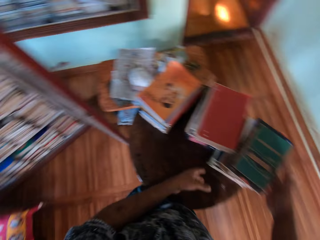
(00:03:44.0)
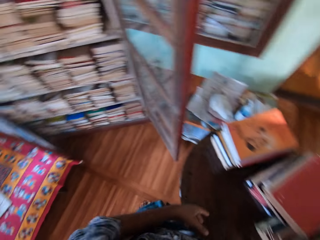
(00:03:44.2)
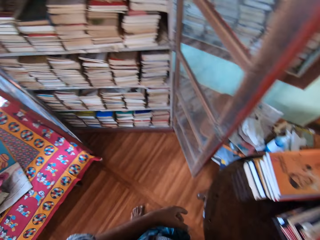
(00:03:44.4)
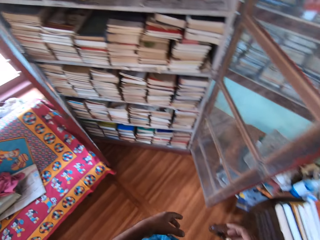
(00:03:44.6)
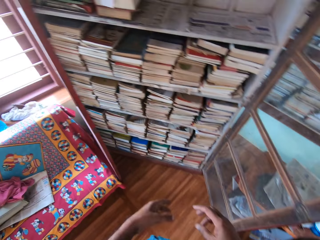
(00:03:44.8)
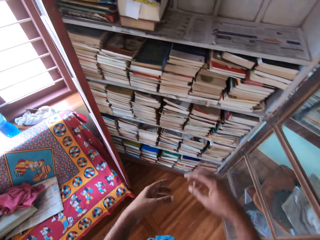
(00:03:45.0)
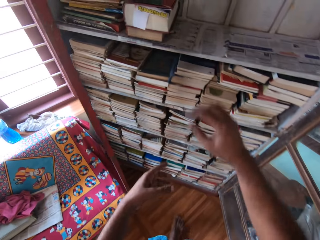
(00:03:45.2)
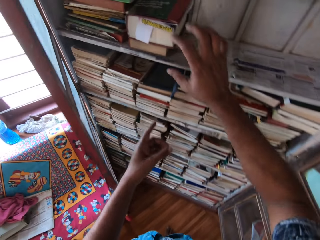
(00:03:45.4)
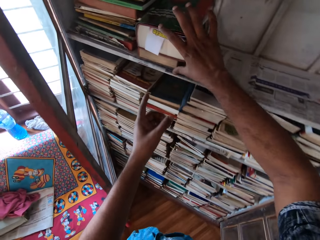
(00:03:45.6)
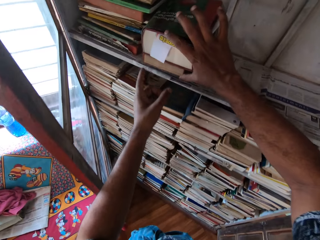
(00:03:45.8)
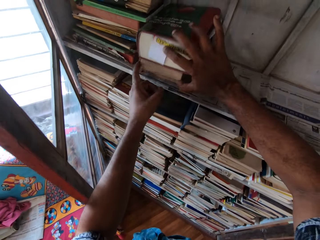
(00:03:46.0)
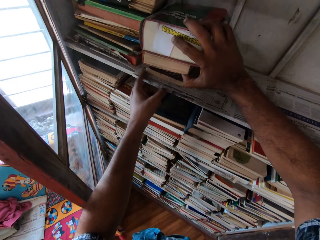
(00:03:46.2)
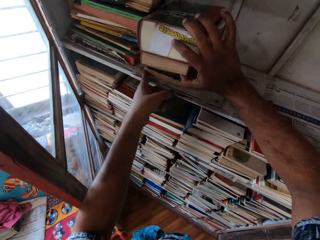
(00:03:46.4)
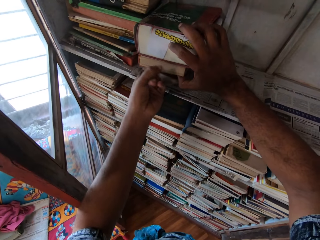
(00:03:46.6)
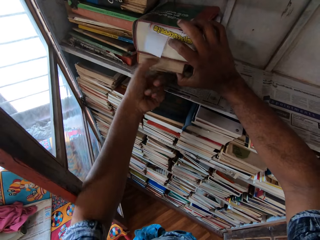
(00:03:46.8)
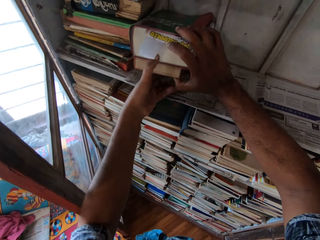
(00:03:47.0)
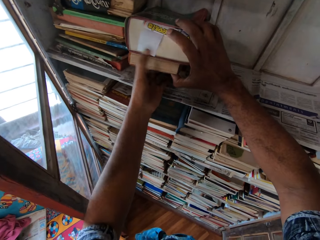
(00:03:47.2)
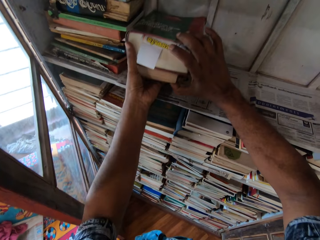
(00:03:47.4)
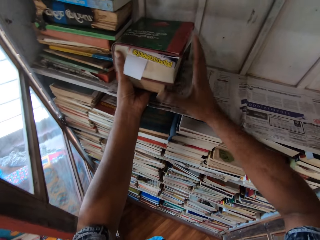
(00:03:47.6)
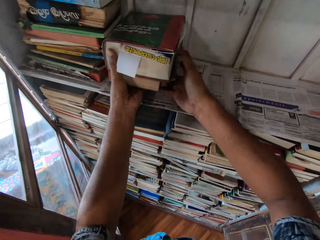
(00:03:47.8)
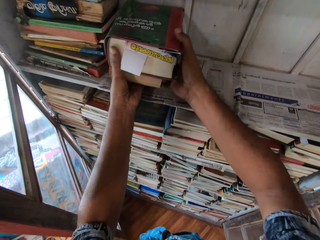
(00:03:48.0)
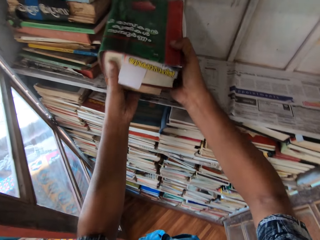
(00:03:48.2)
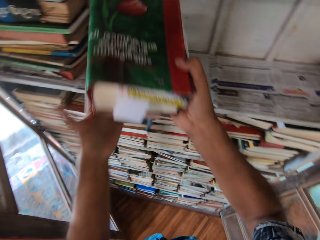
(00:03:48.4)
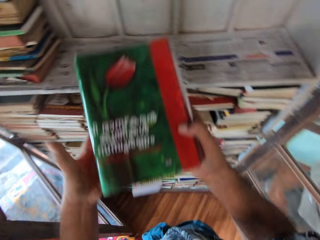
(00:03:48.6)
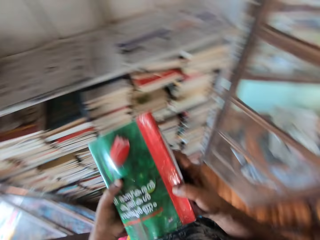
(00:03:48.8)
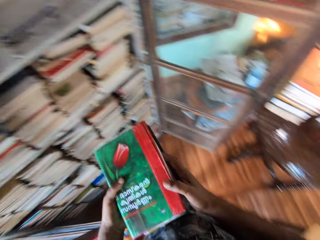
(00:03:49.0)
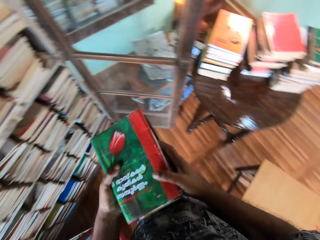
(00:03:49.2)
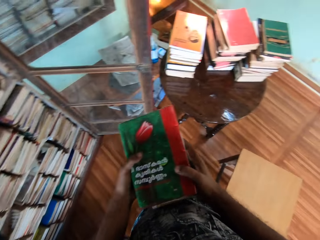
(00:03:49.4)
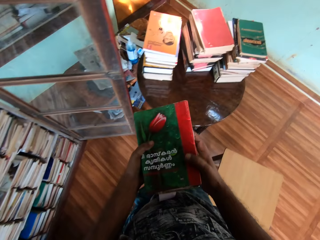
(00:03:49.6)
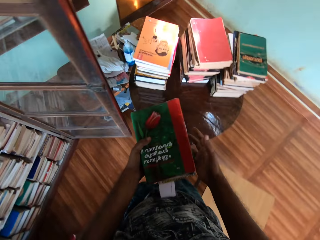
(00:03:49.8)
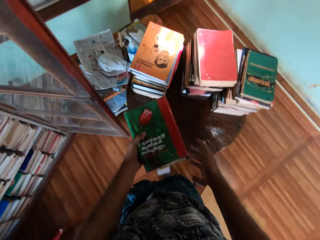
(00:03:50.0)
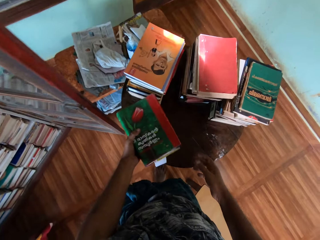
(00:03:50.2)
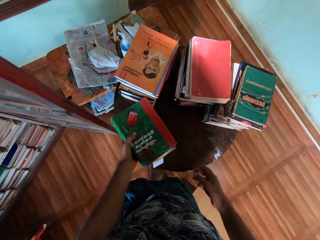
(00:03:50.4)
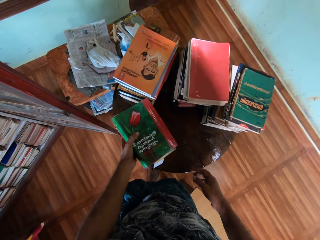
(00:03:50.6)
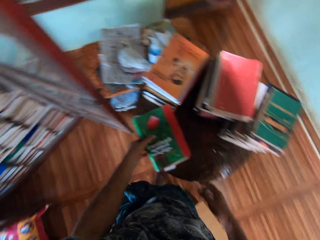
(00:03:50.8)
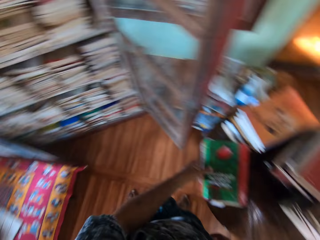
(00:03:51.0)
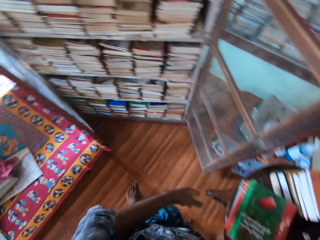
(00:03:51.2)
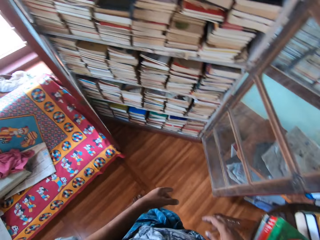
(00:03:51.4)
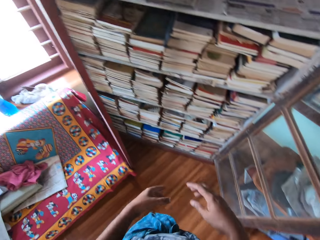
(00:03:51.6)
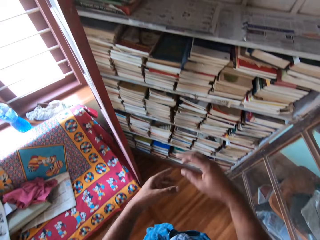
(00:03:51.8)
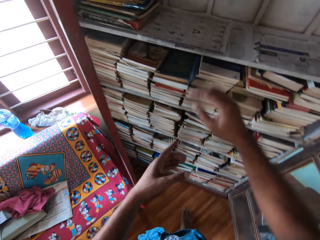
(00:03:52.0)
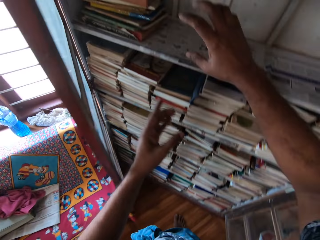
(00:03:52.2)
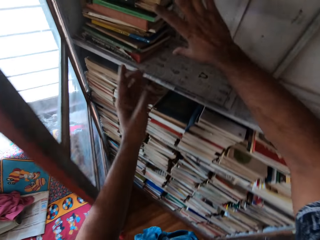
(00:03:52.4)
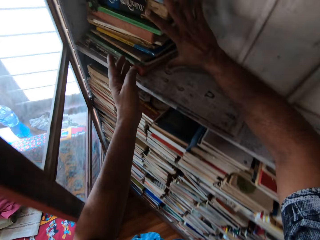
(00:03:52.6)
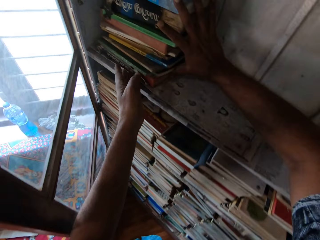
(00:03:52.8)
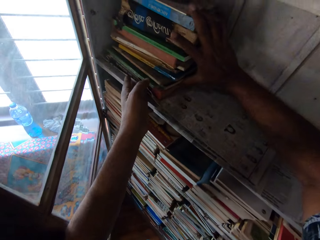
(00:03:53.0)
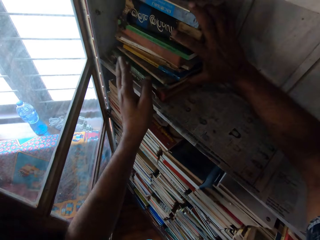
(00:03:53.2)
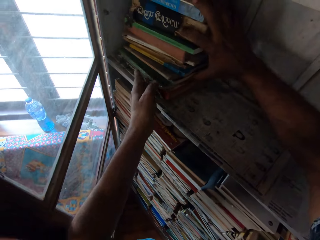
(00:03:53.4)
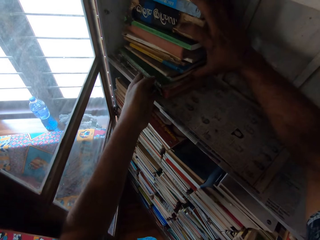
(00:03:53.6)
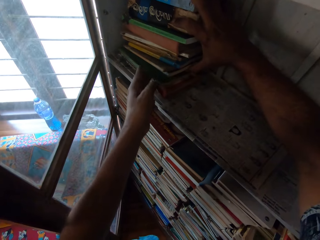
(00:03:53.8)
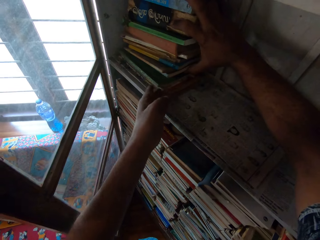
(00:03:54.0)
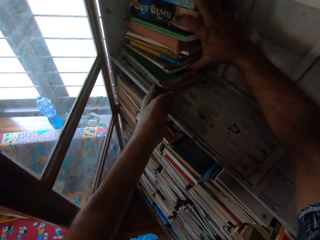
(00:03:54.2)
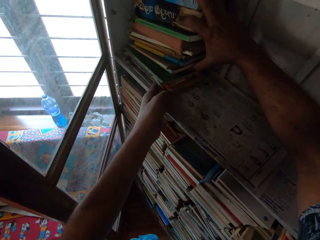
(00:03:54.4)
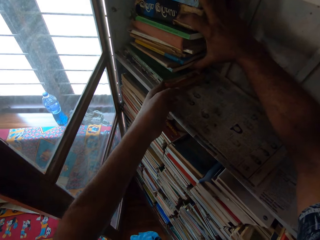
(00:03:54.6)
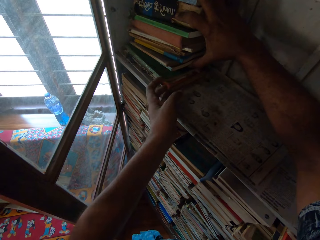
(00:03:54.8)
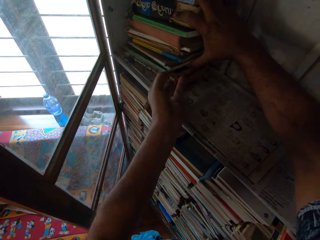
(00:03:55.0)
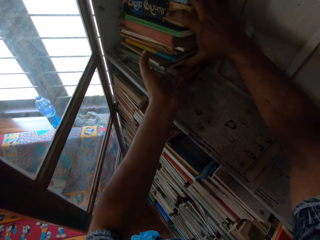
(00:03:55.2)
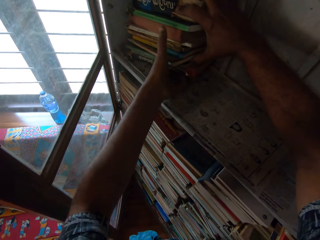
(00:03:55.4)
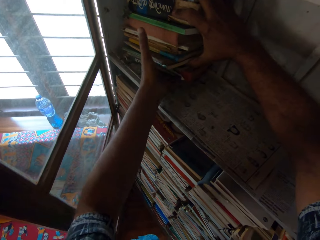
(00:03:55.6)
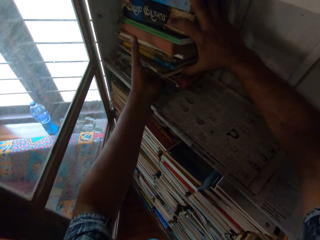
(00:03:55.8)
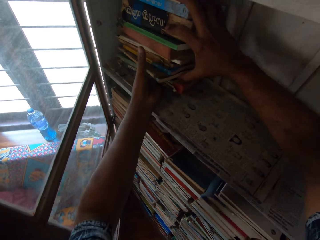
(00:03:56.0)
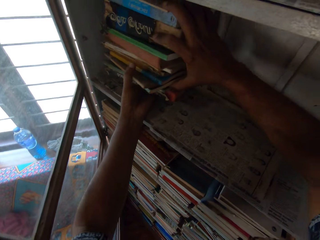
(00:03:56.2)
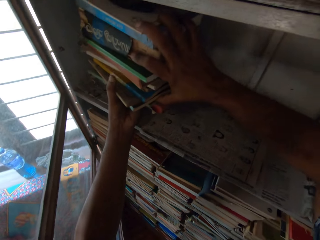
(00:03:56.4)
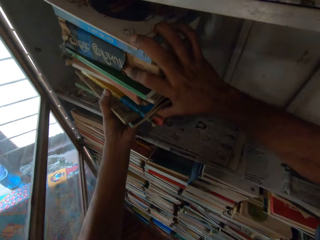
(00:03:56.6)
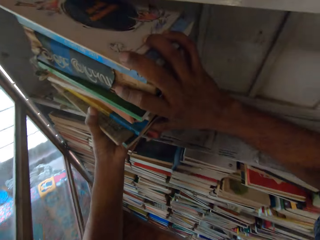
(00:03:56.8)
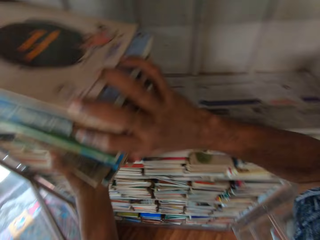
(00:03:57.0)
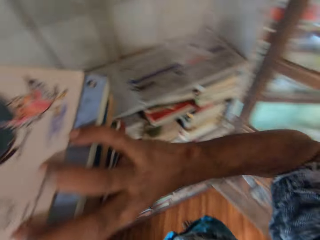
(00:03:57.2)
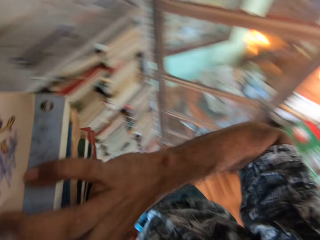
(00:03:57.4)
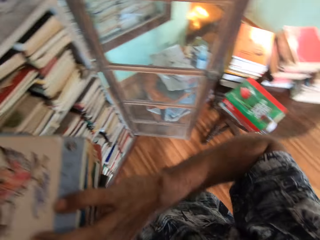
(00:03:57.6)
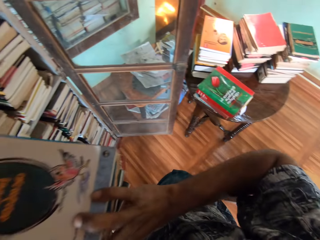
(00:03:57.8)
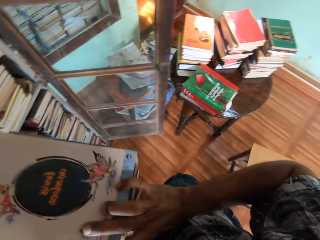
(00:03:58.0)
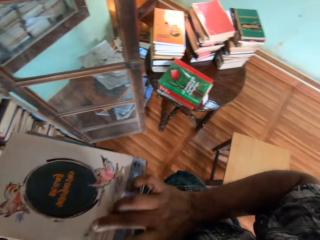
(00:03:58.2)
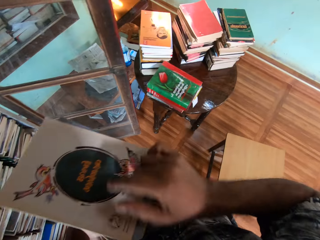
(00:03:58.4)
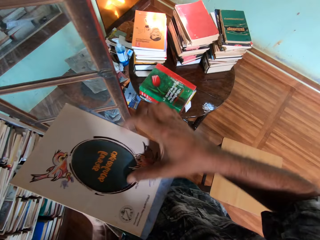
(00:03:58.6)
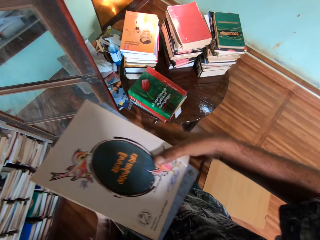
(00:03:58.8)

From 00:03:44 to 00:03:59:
The camera wearer places the books on the table with his right hand. He carries some books from the bookshelf with both hands. He removes the books from the shelf. He places the books on the table with his left hand. He holds some books in the bookshelf with his right hand. He carries some books from the bookshelf with both hands. He removes the books from the shelf.

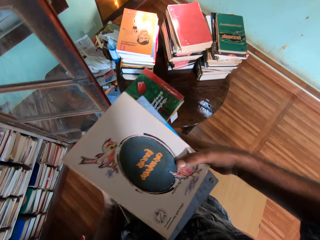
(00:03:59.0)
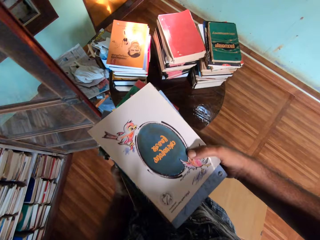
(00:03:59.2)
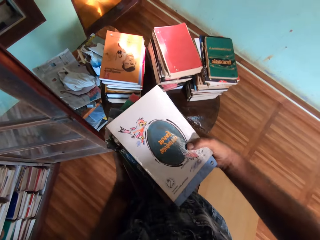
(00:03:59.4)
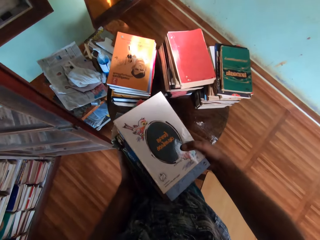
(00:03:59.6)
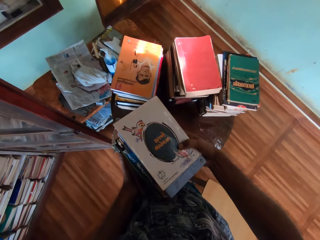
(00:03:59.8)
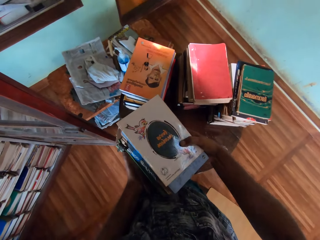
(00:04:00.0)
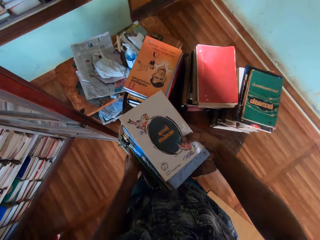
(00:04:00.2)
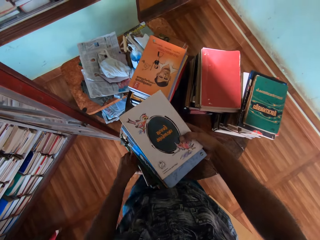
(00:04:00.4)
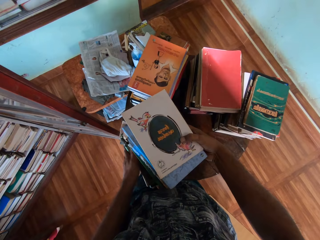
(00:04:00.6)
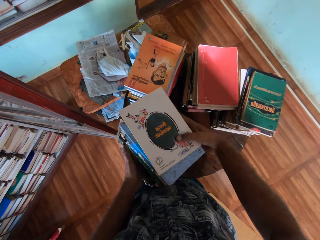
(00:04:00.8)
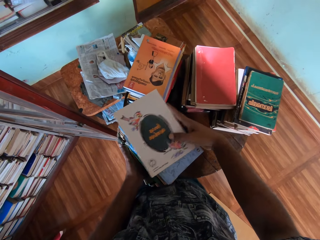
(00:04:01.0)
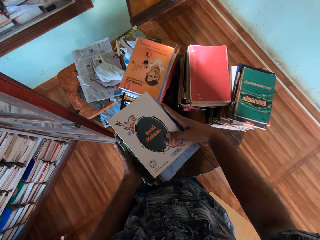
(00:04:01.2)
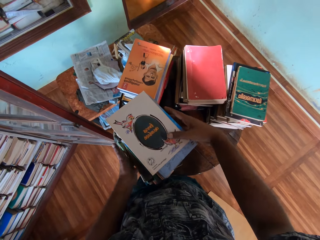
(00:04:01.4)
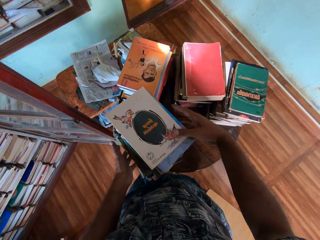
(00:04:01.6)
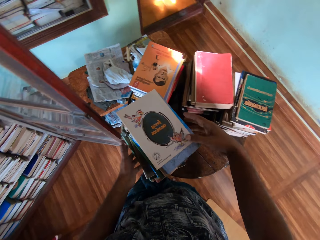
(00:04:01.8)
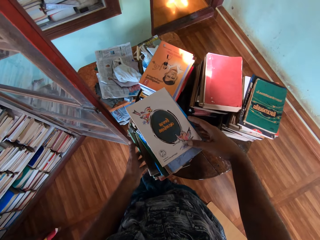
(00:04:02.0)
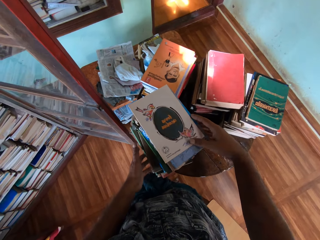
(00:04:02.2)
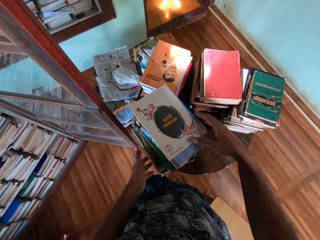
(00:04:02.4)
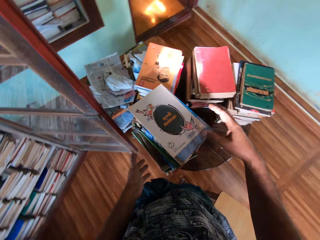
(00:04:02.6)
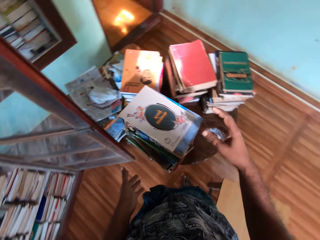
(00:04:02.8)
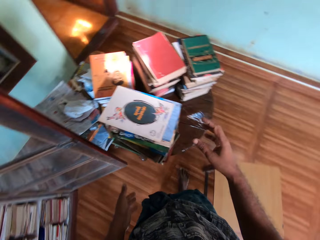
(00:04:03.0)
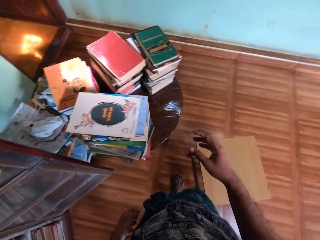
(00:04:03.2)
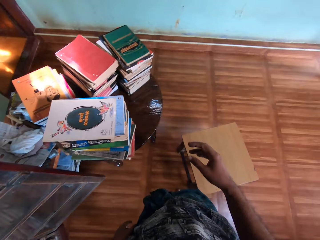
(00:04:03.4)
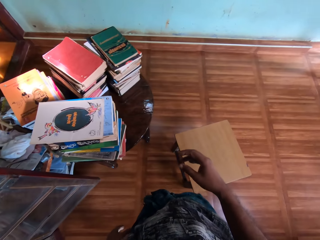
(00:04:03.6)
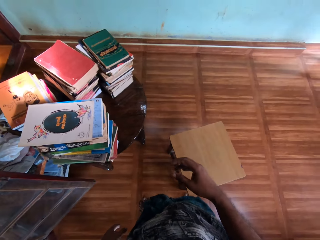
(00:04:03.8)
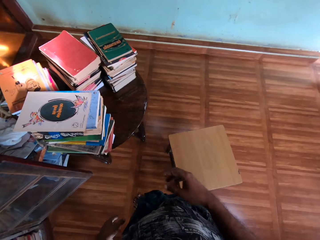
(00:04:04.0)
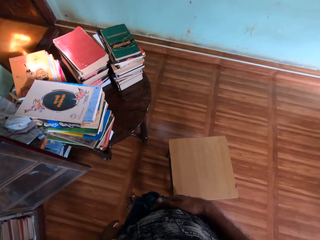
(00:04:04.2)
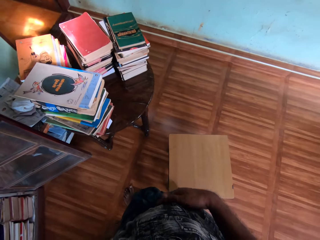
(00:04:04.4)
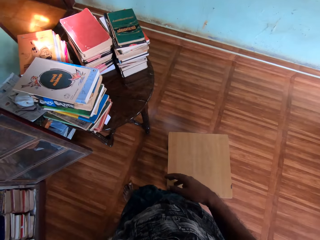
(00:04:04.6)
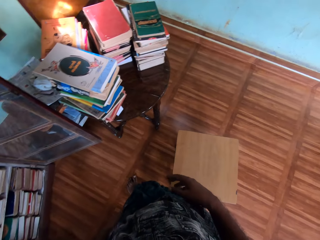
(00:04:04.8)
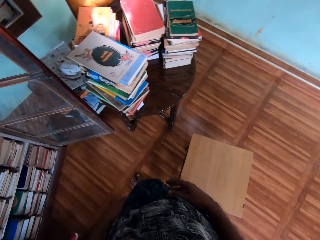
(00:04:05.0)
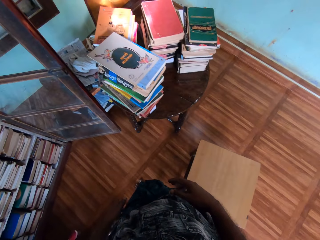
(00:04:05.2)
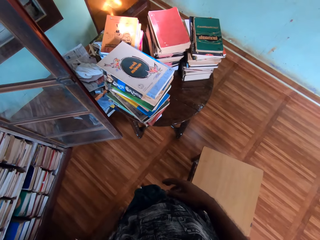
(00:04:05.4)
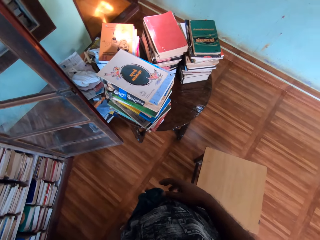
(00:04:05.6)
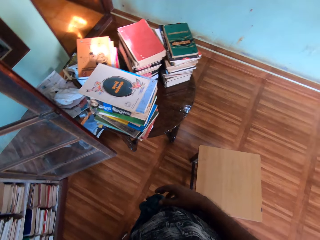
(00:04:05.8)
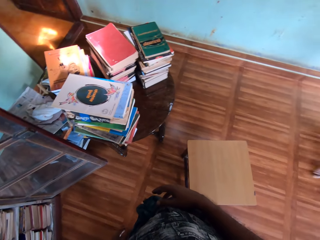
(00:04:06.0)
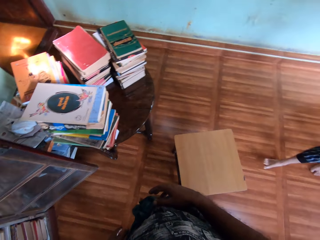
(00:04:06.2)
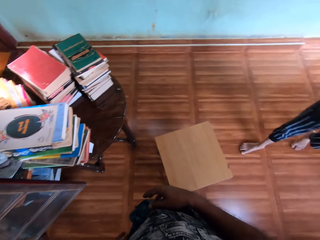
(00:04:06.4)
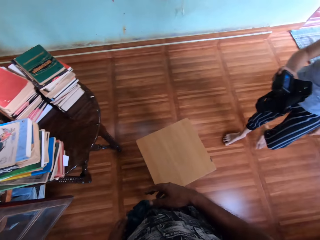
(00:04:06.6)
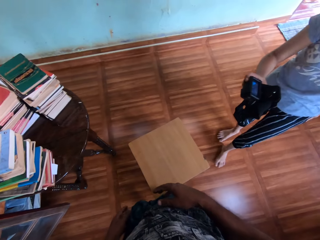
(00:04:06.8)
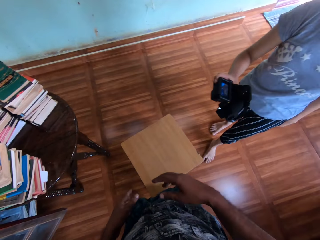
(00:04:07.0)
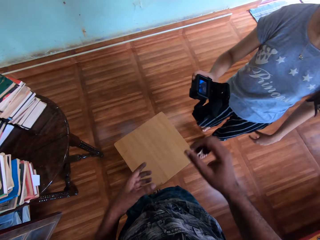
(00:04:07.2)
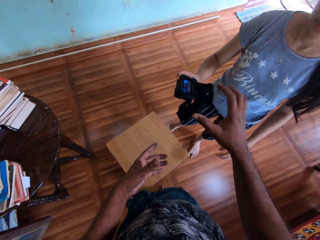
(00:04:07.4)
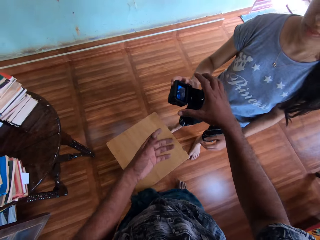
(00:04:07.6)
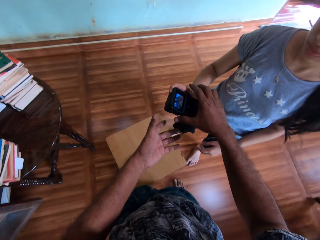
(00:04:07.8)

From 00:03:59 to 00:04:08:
The camera wearer places the books on the table with both hands. A woman converses with the camera wearer. The woman walks towards the camera wearer with a camera in her right hand.
